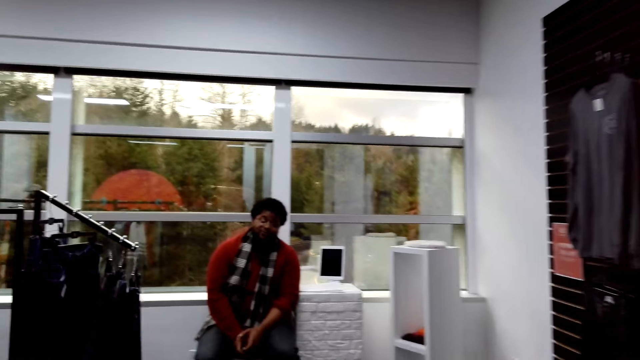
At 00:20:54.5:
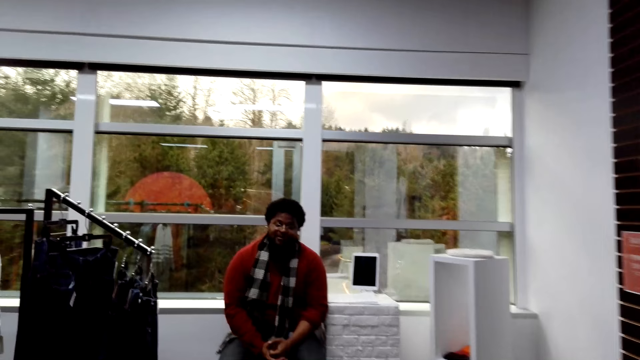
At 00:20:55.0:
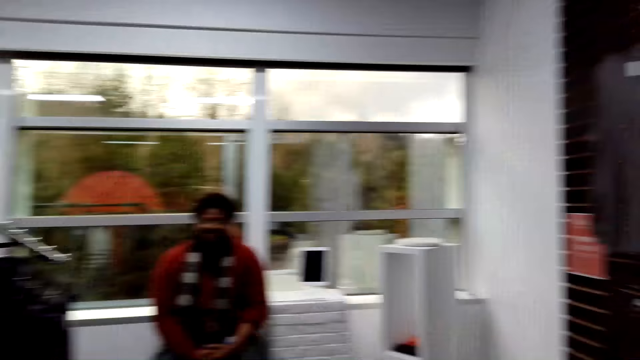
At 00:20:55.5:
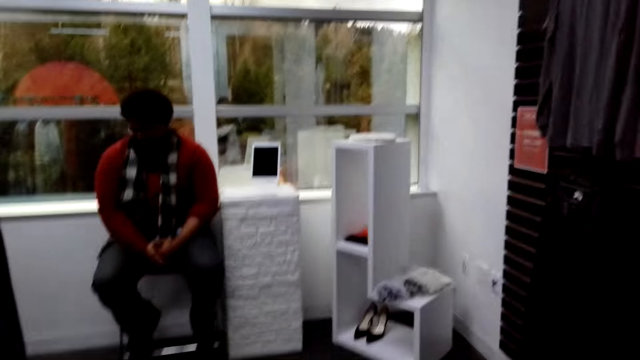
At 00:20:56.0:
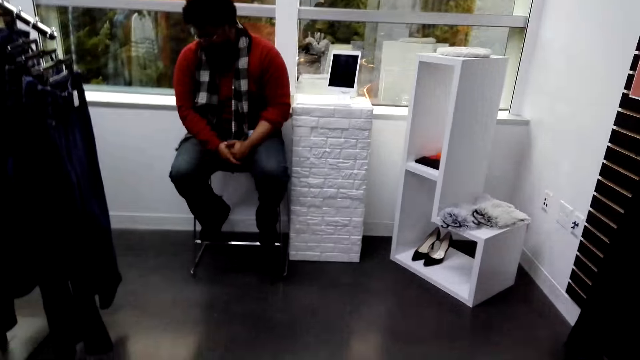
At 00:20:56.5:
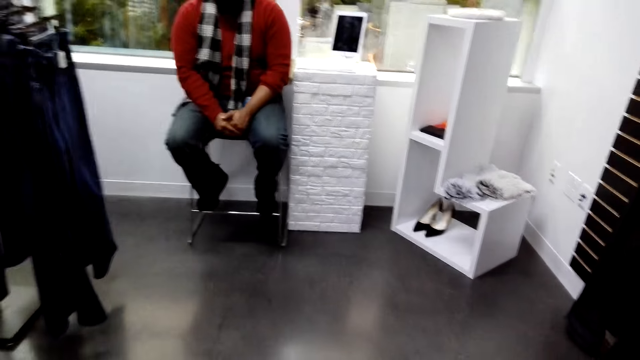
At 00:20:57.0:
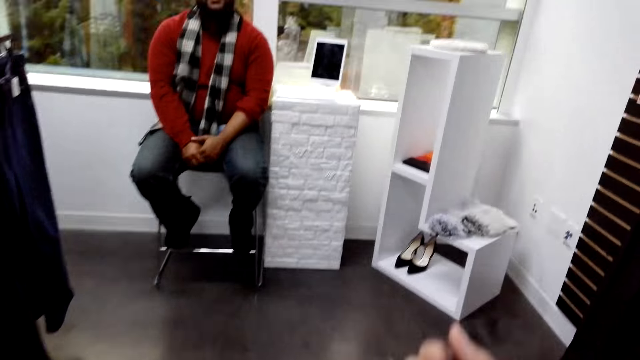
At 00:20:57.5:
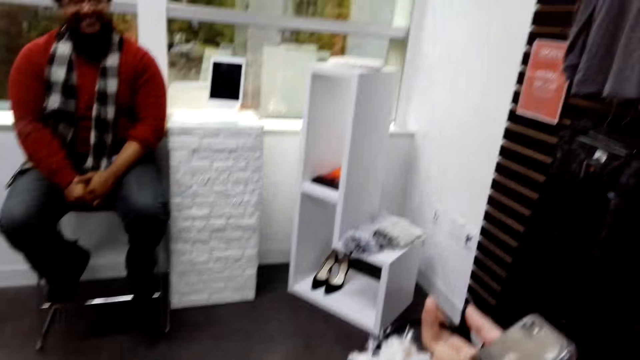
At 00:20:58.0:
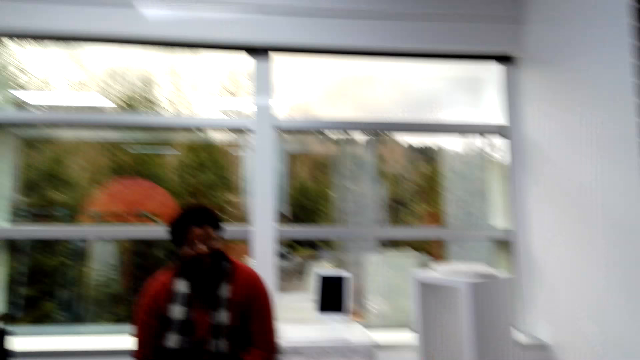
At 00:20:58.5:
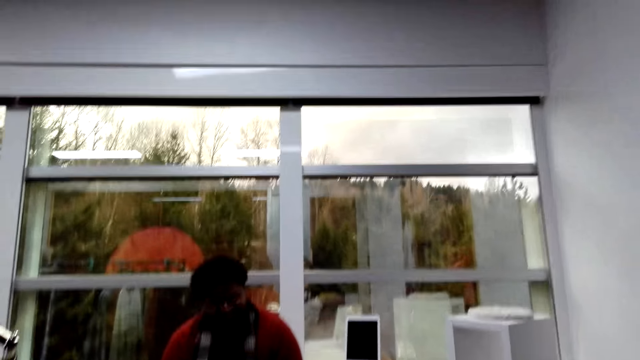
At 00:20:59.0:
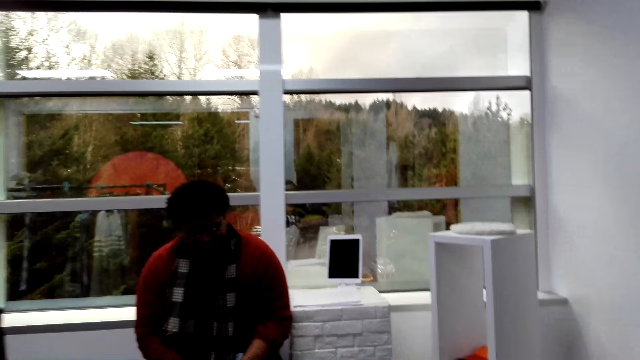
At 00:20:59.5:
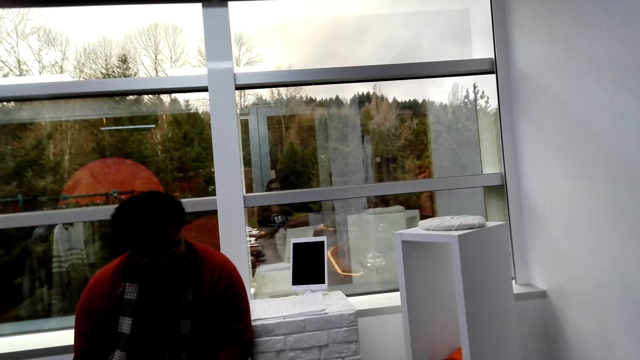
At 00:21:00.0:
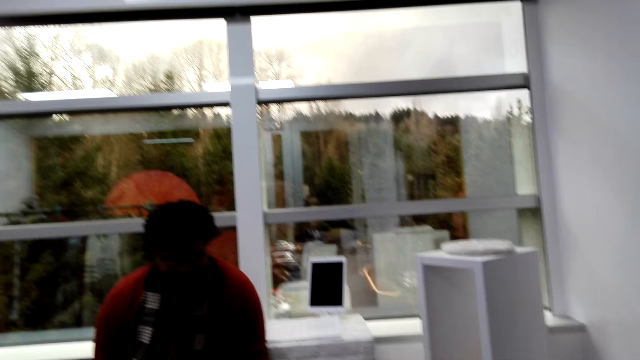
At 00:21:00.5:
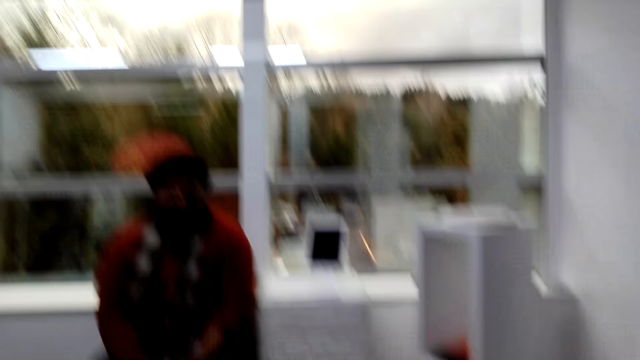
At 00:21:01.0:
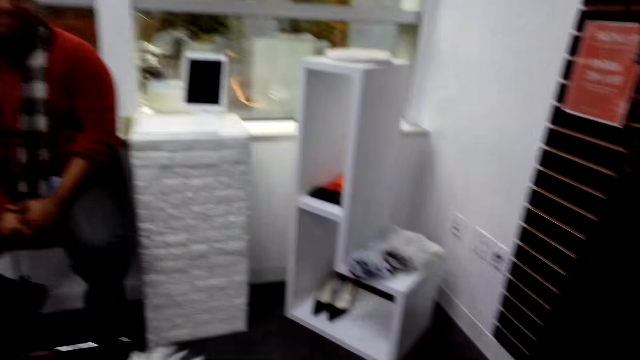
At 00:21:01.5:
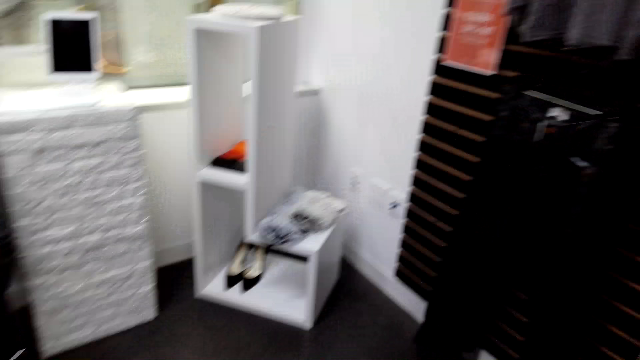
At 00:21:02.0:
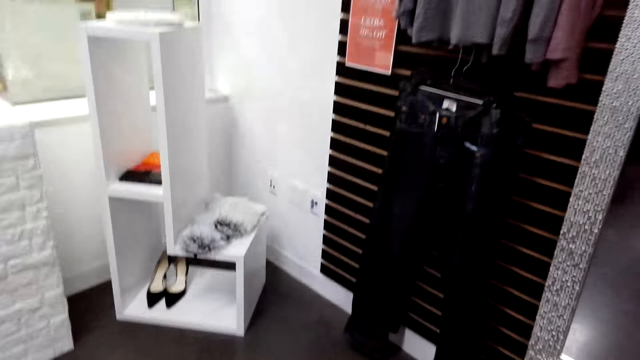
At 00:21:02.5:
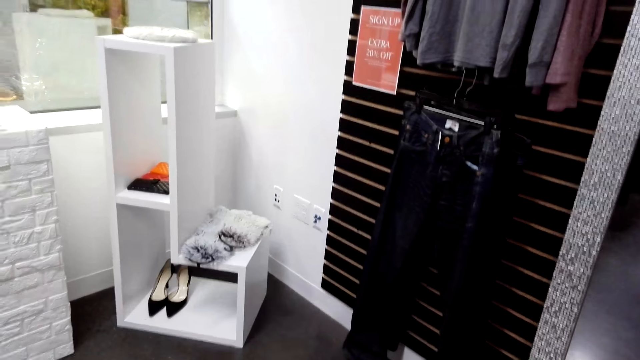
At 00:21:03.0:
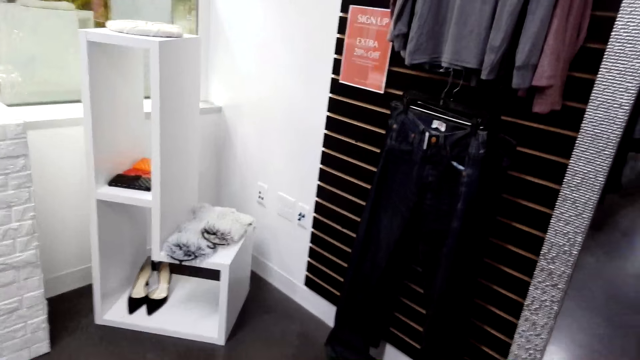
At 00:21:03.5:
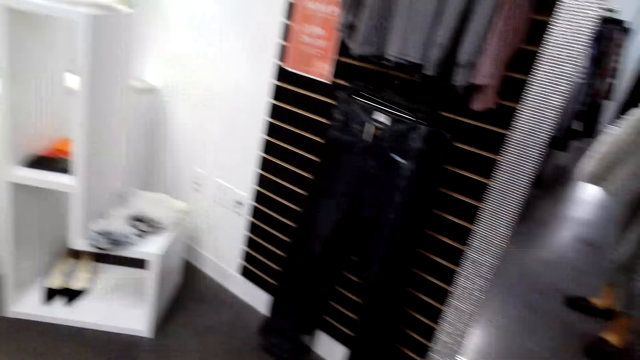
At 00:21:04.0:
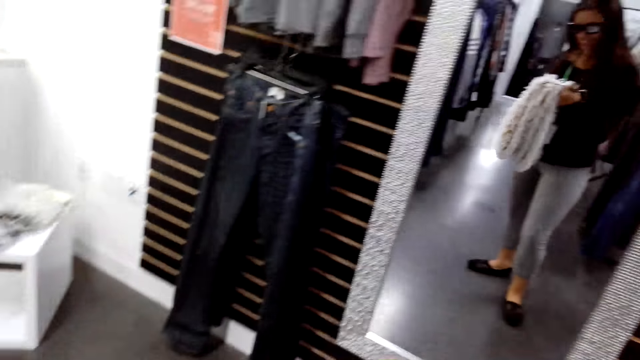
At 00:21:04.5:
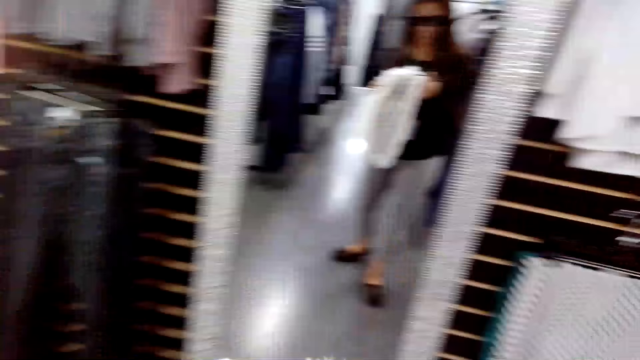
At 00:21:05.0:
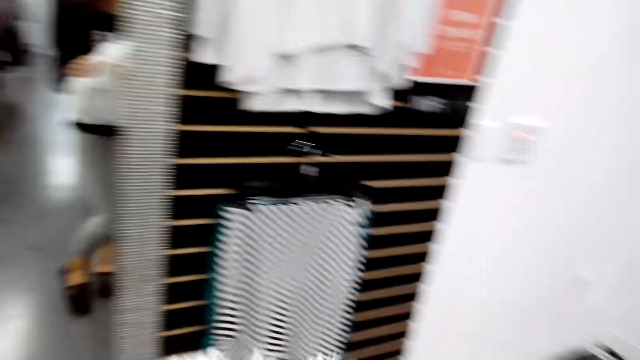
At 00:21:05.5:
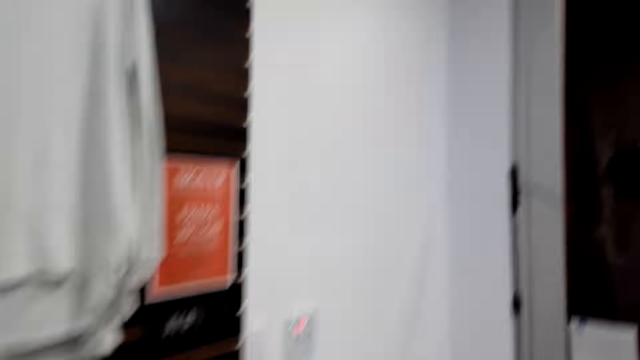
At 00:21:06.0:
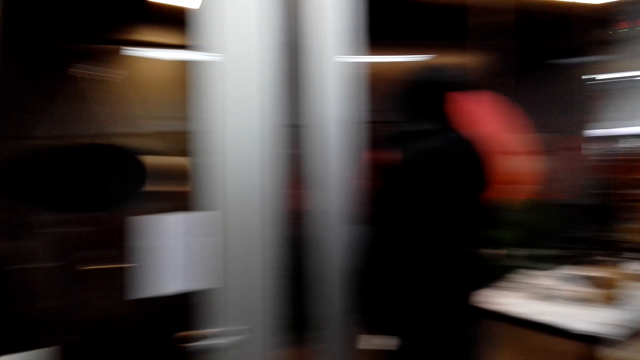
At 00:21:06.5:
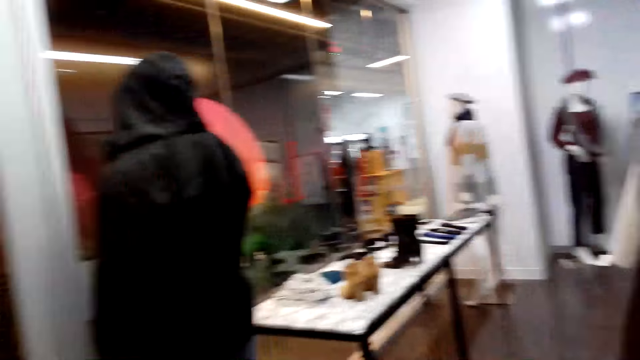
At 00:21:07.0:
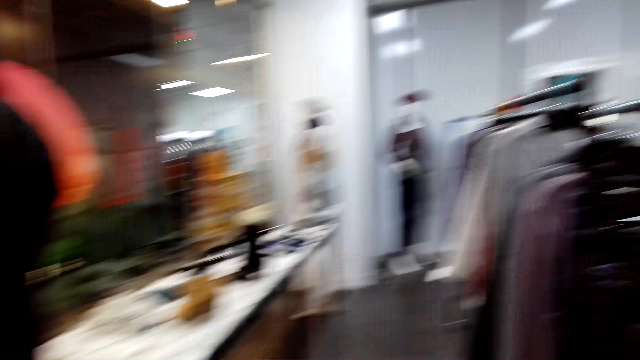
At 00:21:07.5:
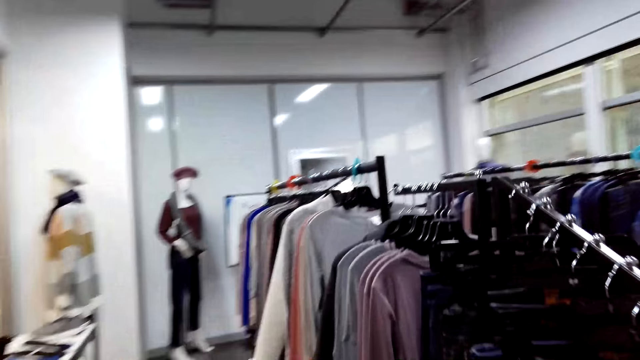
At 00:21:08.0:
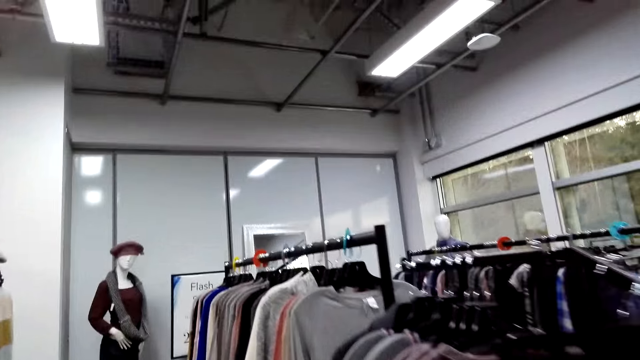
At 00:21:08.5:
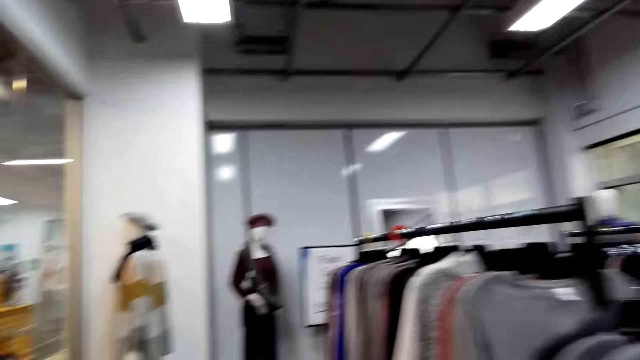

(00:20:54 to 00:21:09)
A person sits against a wall. The camera wearer moves their hand around. The person communicates with the camera wearer. The camera wearer turns around. They look at the furniture. They walk in the boutique.

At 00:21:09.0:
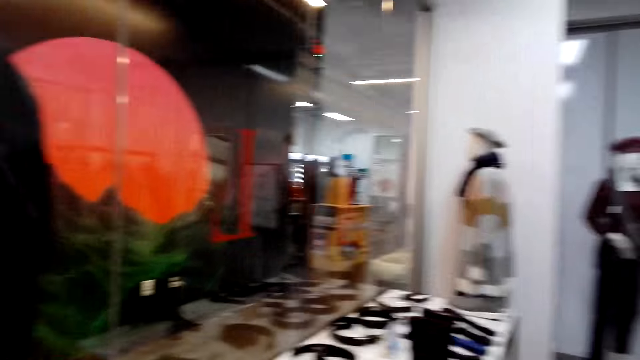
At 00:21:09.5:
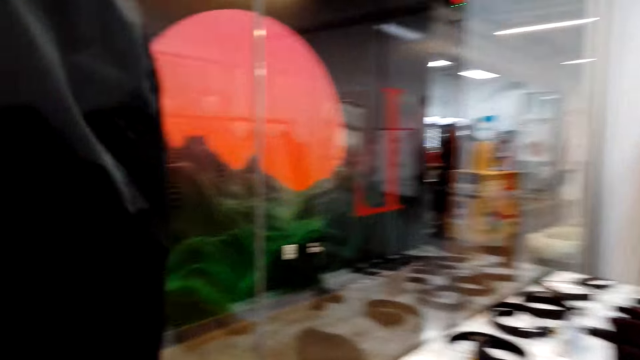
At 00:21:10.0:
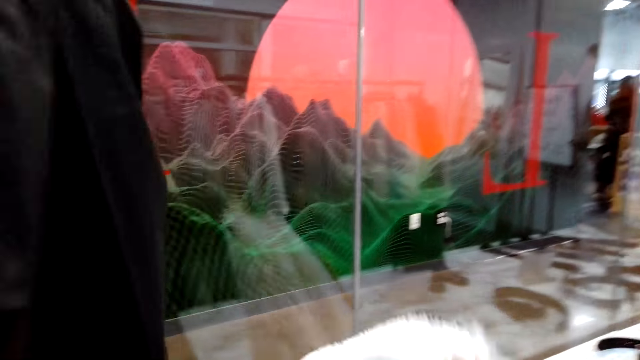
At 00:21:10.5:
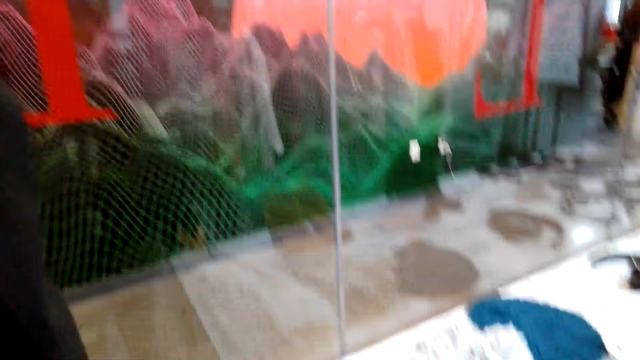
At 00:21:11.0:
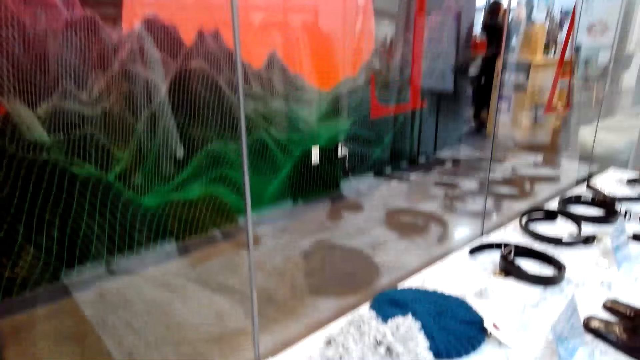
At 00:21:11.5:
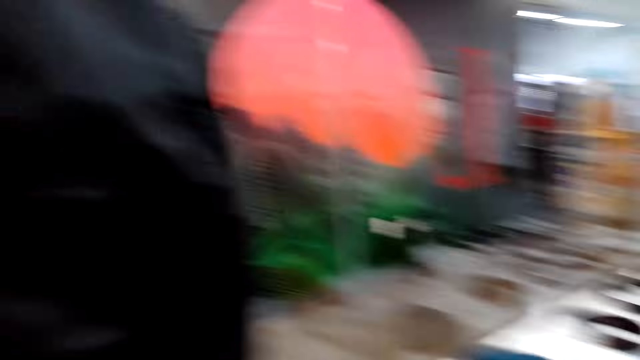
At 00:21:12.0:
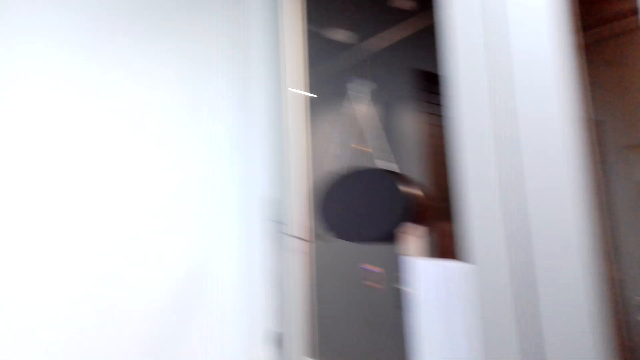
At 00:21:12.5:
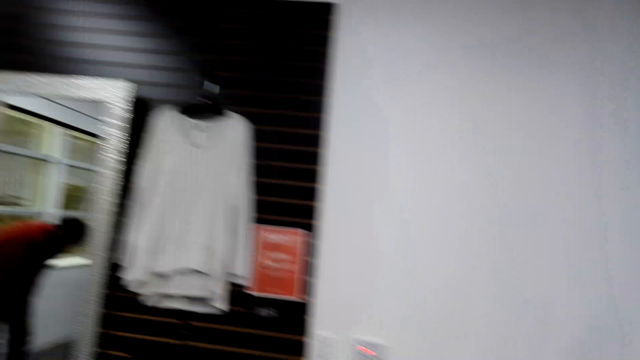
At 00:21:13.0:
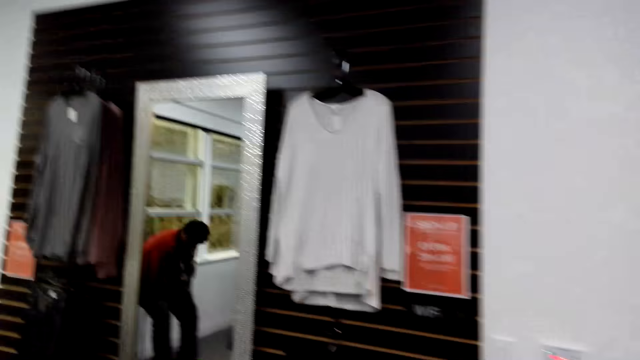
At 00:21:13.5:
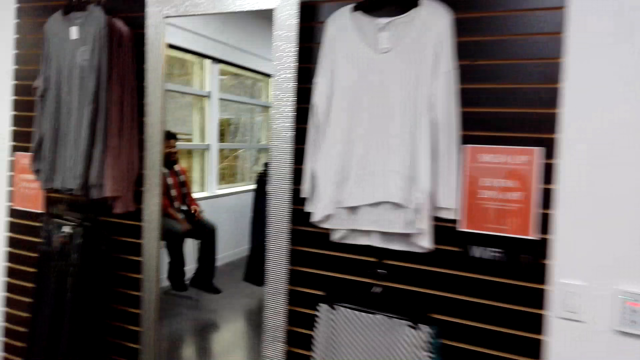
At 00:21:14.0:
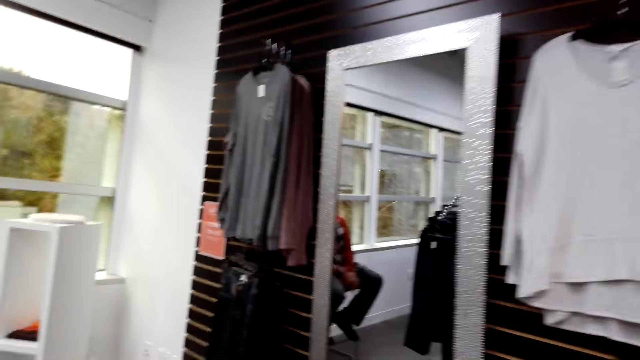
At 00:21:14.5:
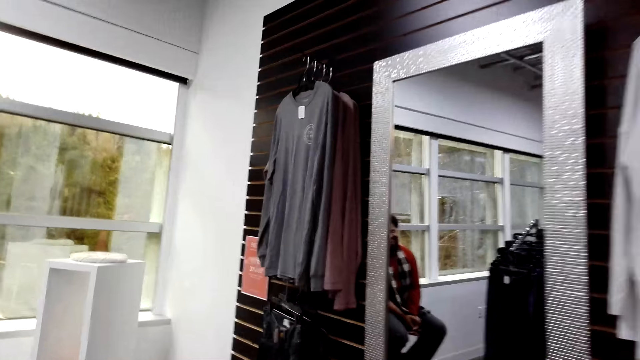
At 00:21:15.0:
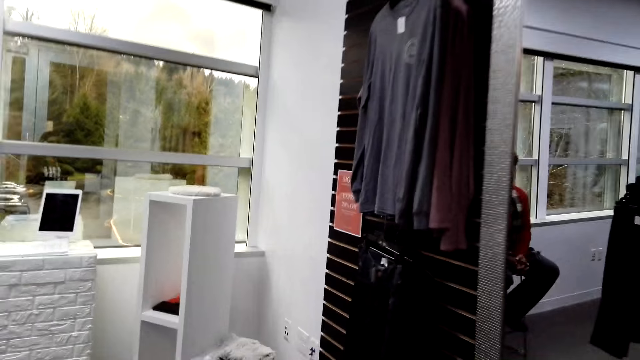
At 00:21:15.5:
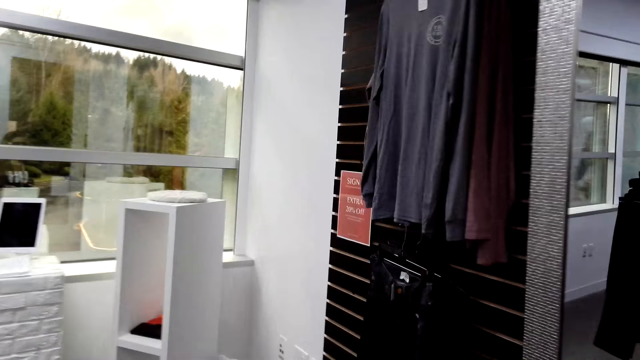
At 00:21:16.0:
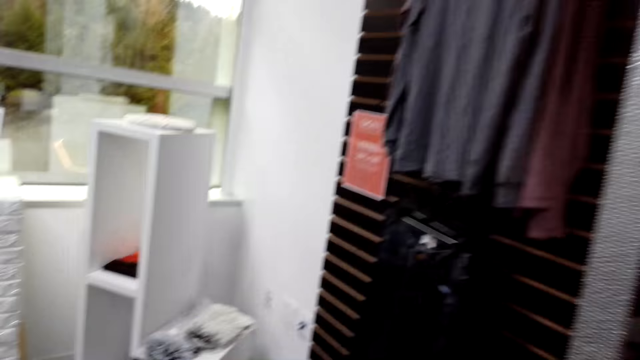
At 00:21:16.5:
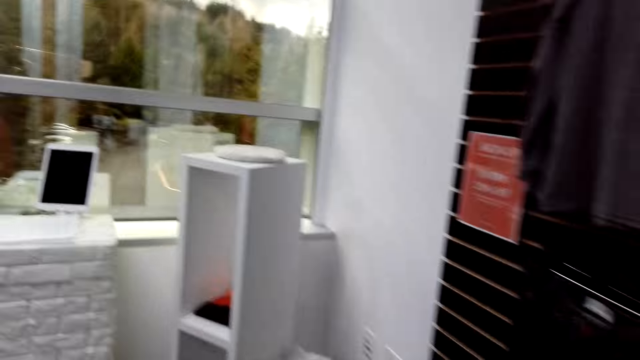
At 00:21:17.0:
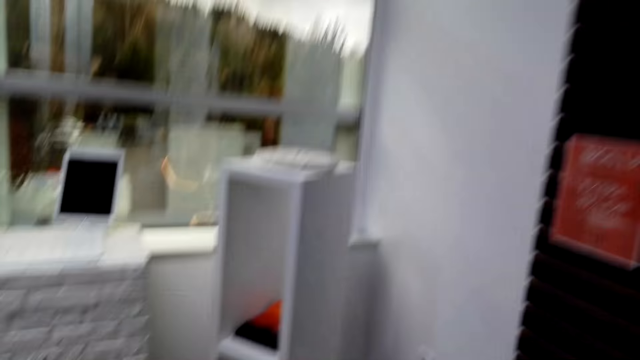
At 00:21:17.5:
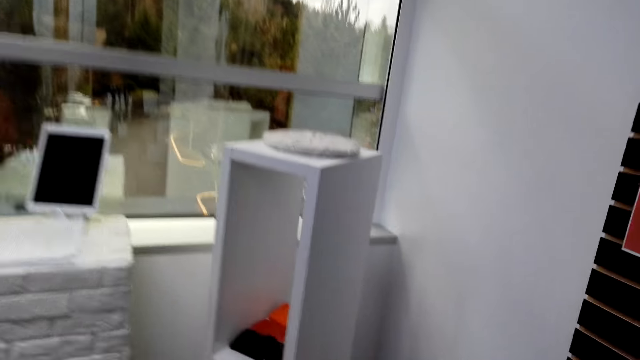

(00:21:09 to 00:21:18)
The camera wearer moves their hand around. They turn around. They walk around.
